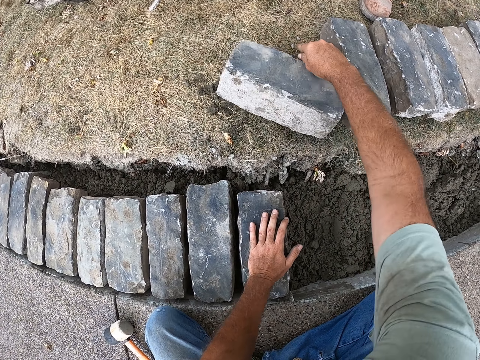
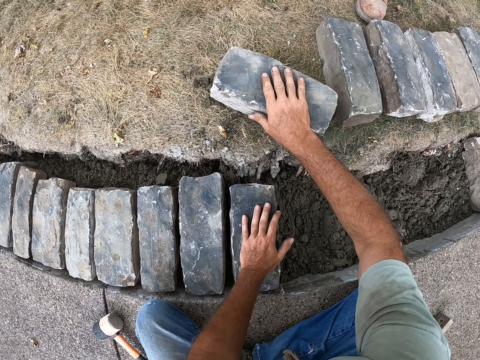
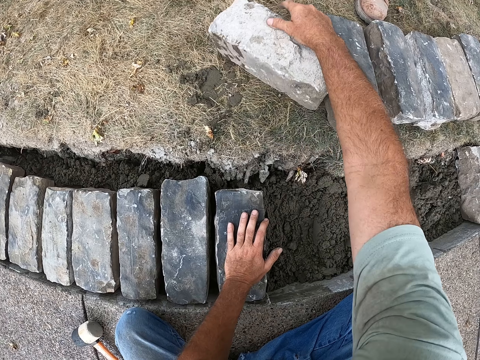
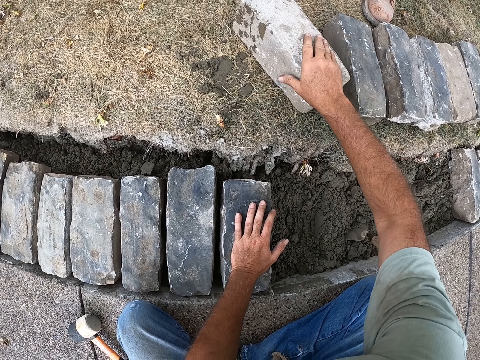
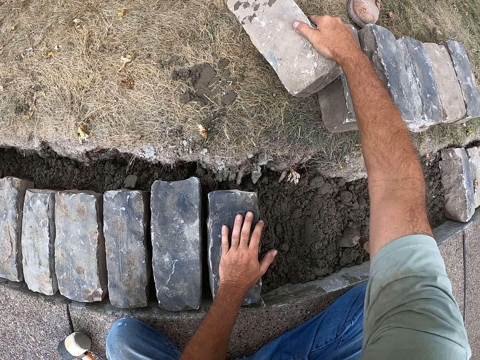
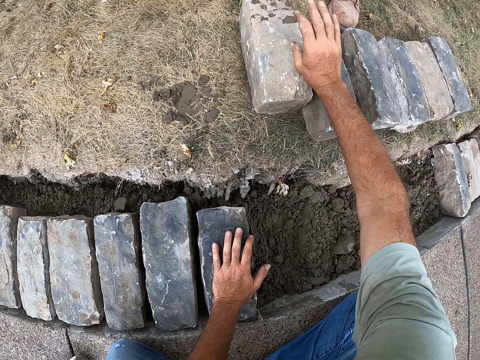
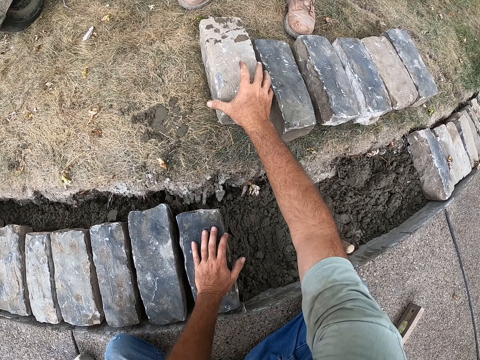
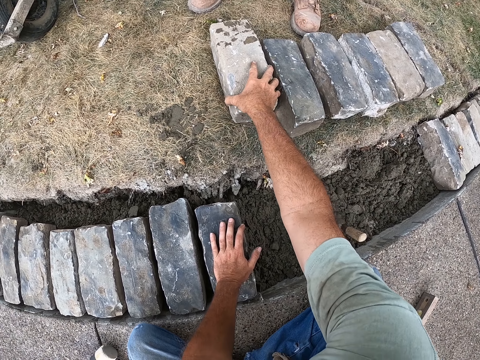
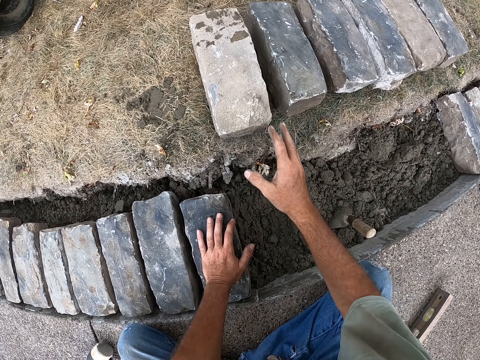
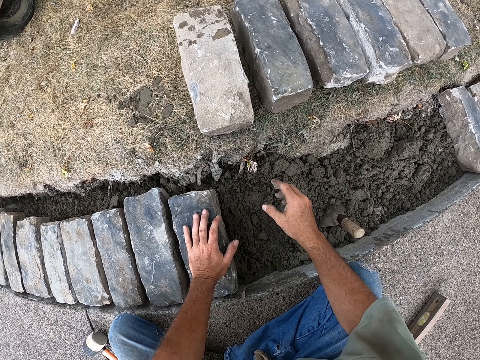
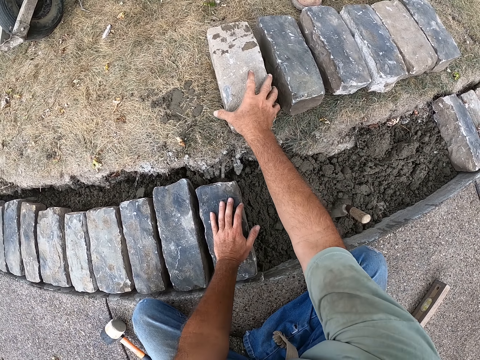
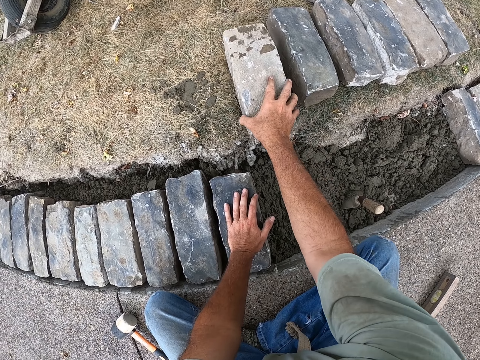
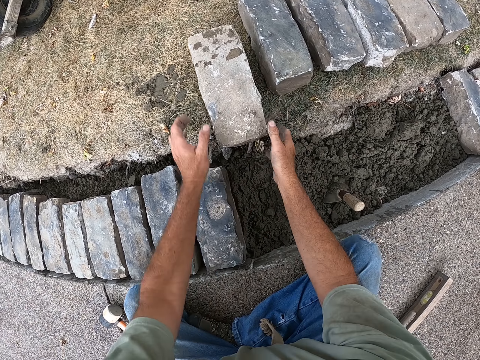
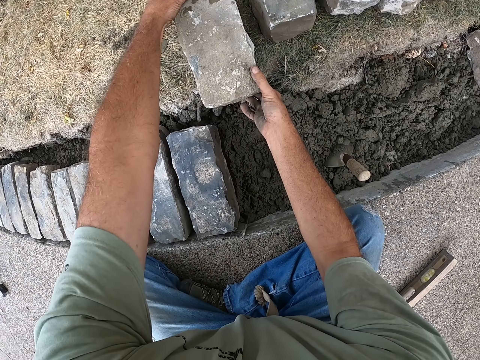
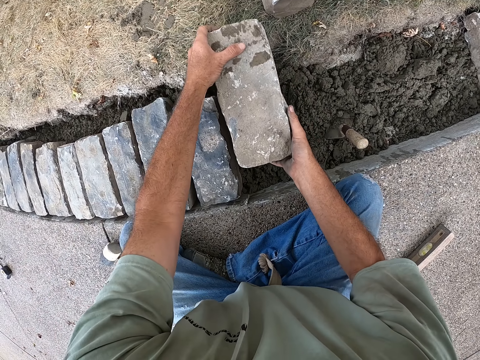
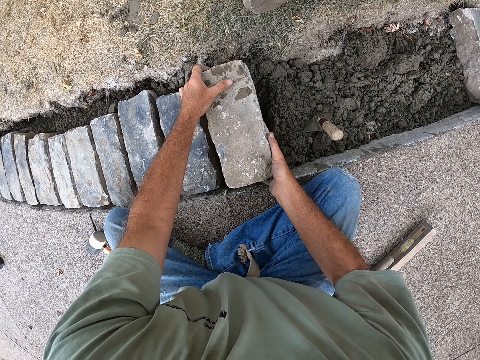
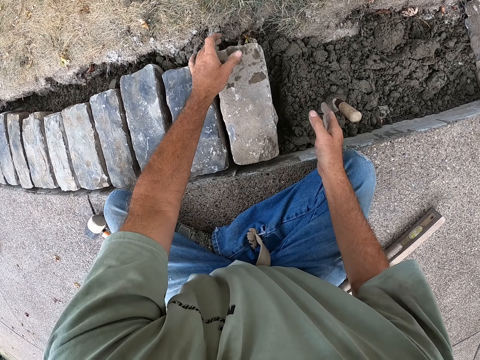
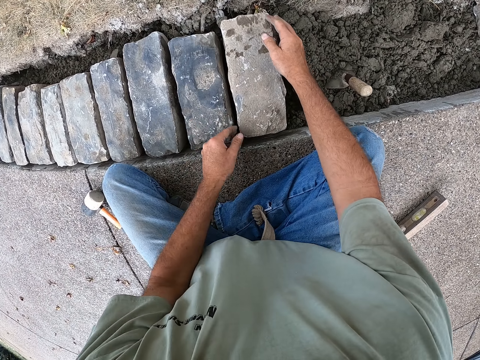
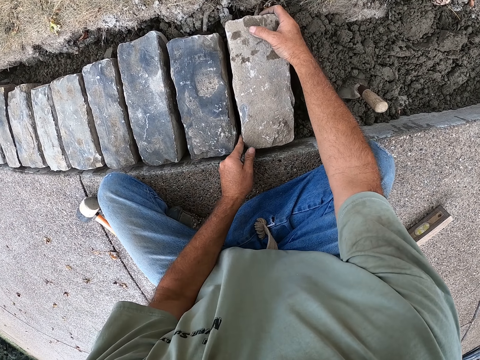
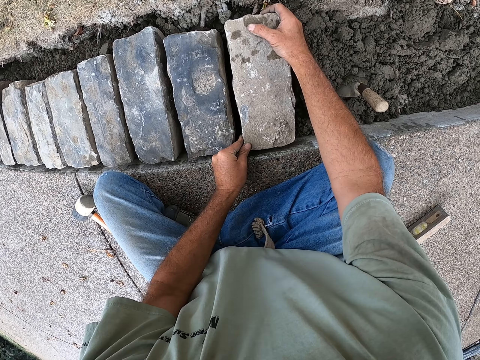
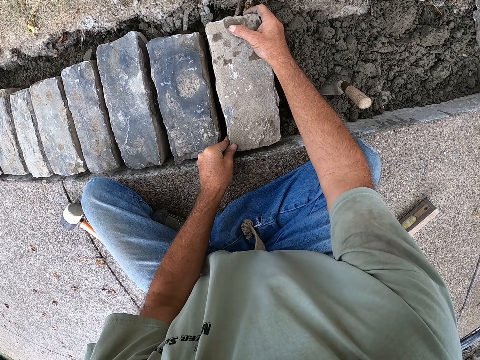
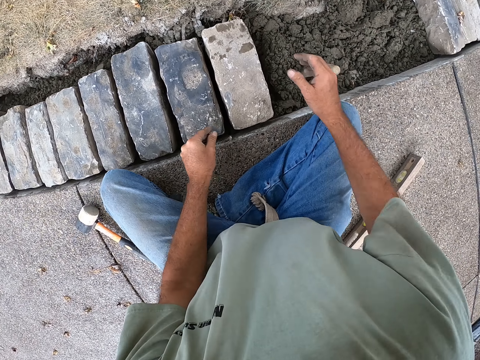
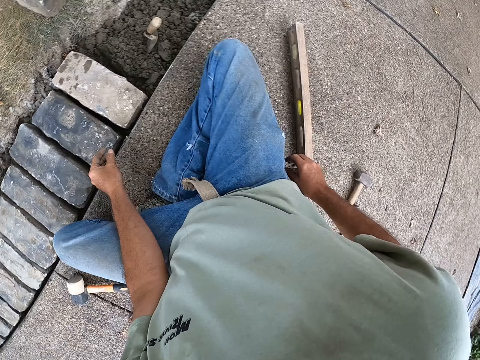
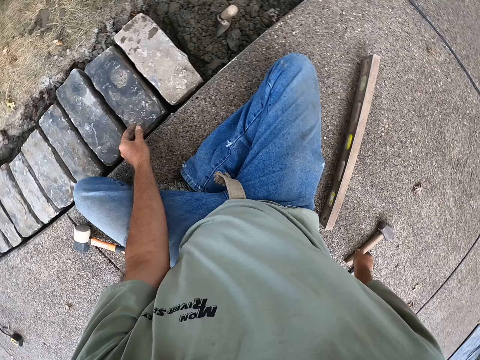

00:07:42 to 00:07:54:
The camera wearer turns the brick. They hold the brick. They carry the brick from the ground. They put the brick on the sand.

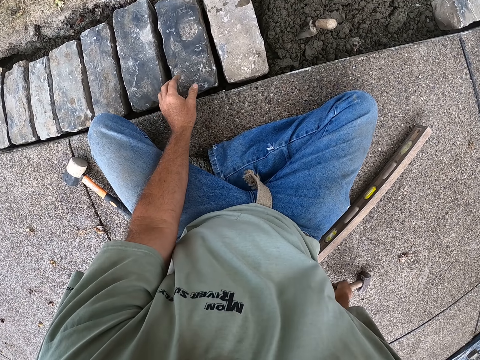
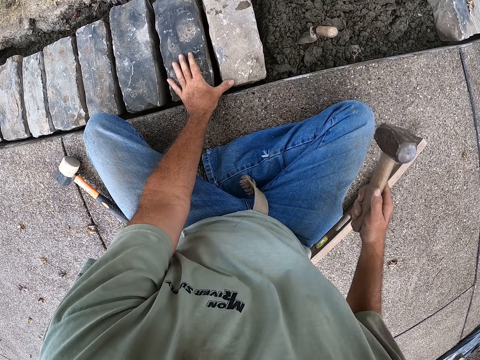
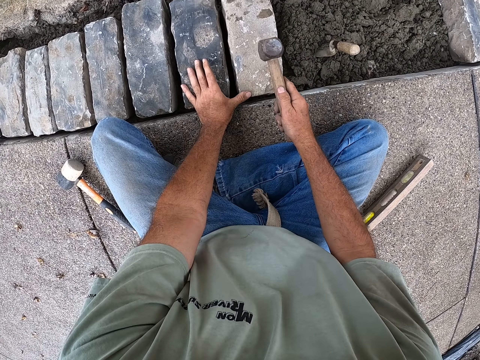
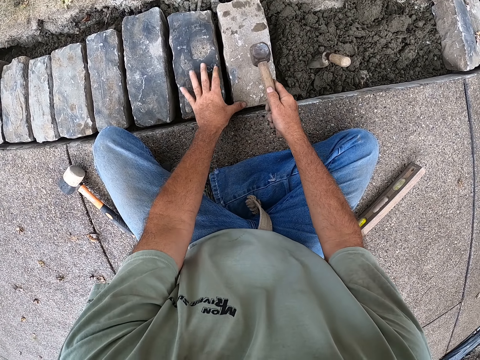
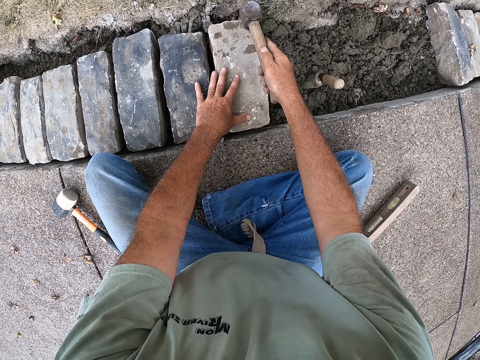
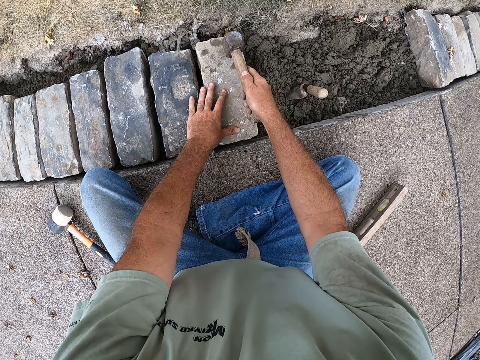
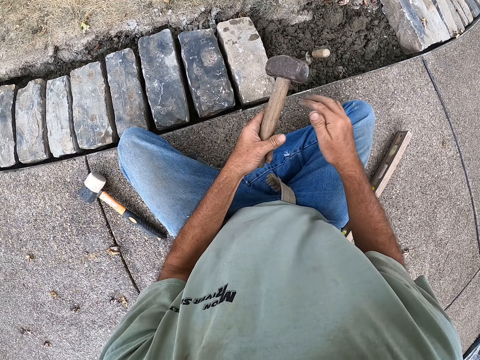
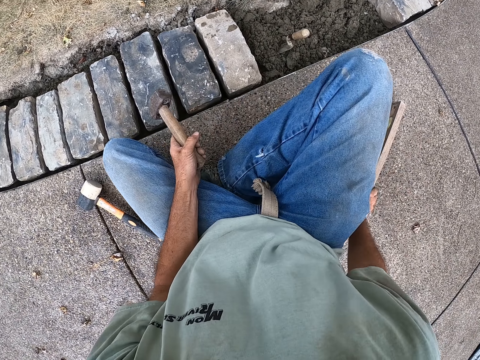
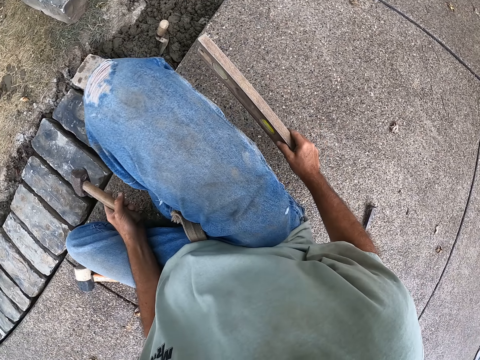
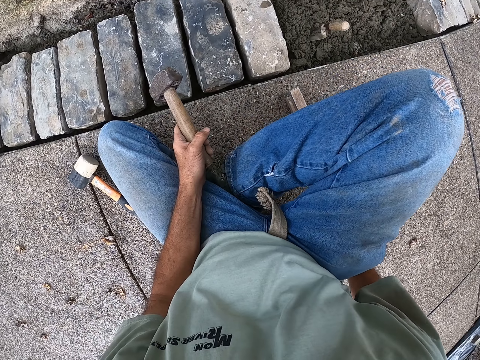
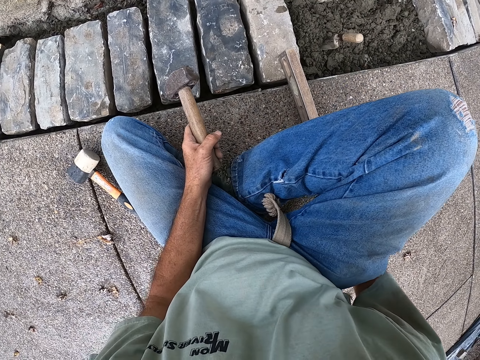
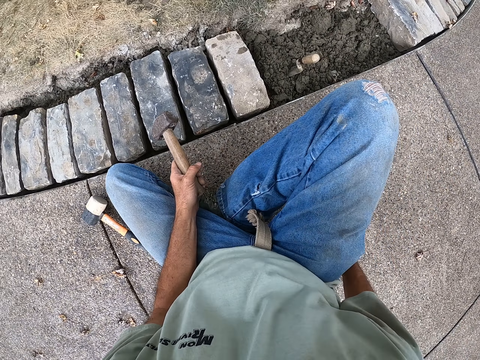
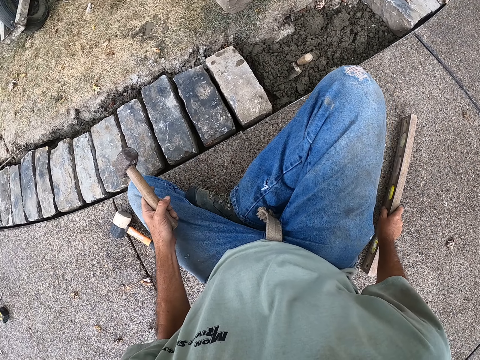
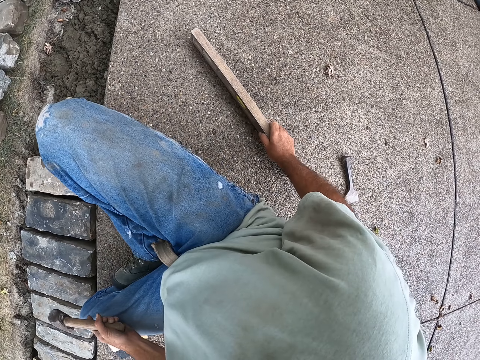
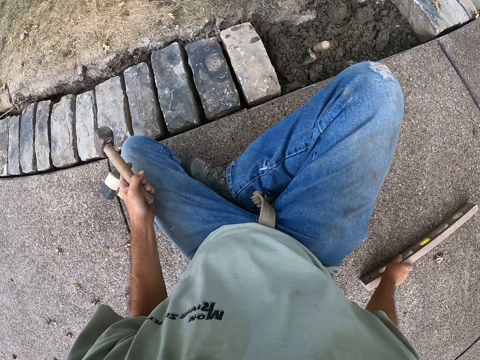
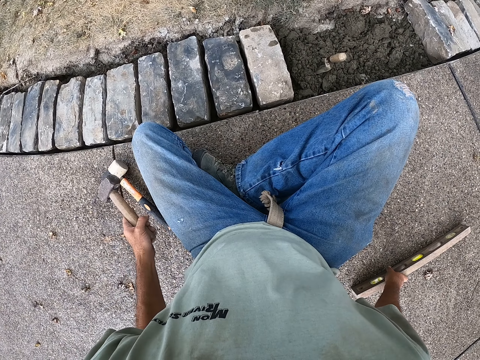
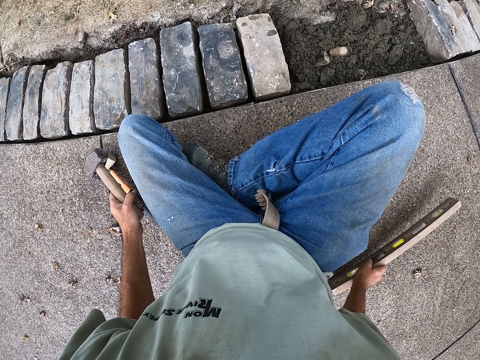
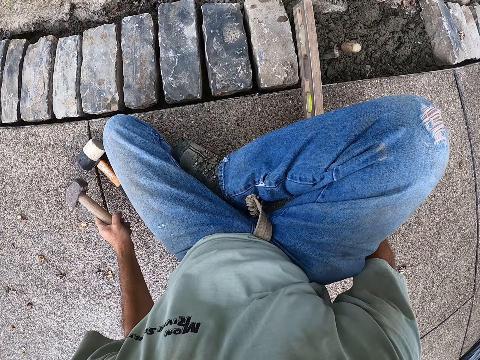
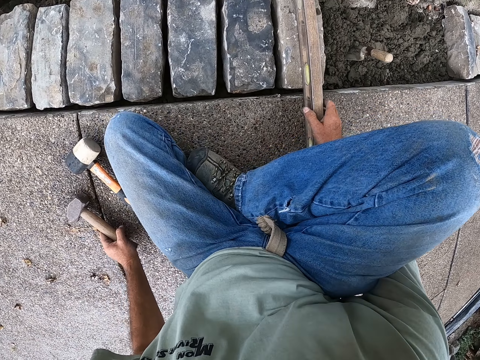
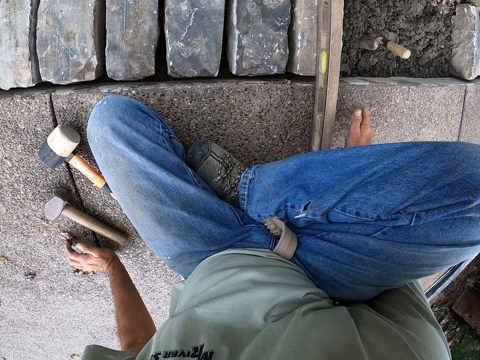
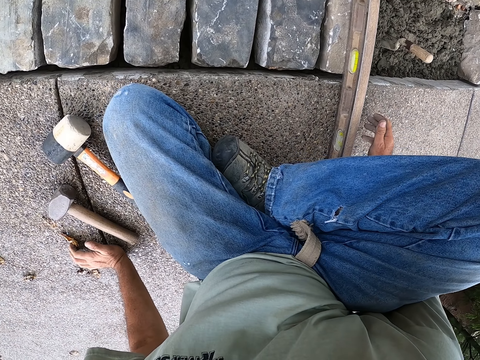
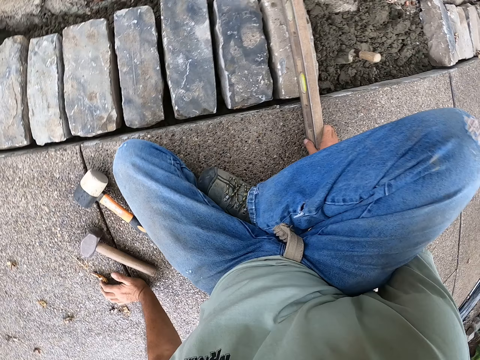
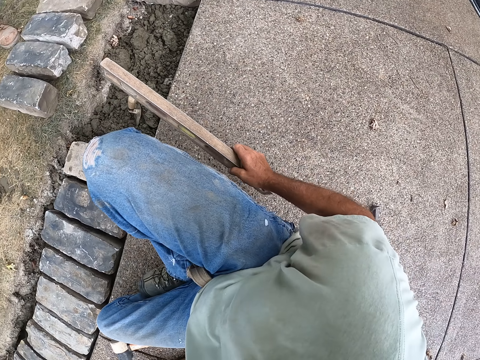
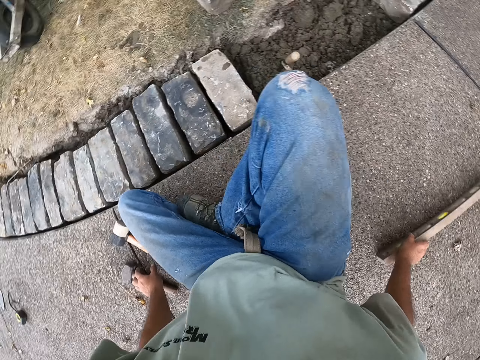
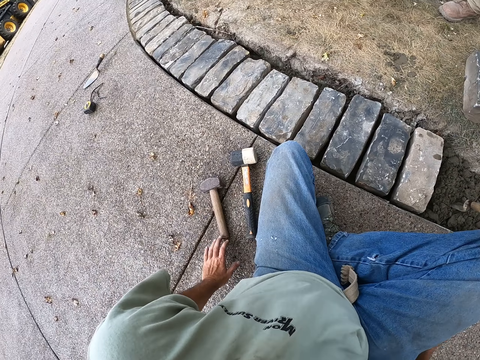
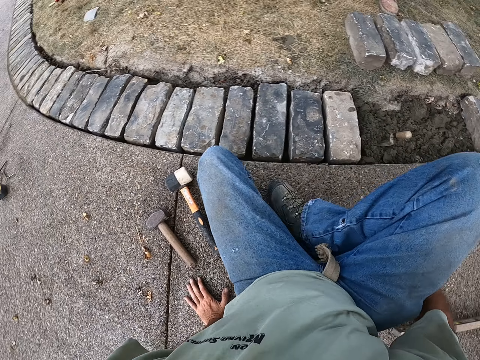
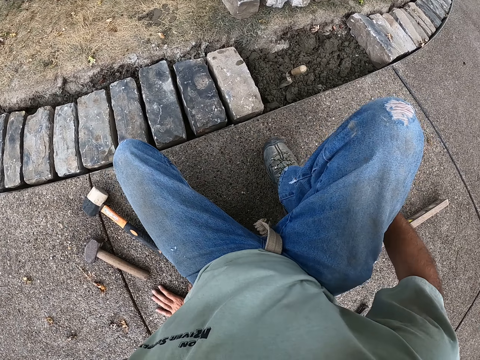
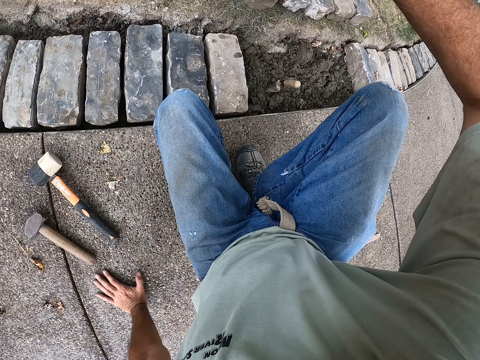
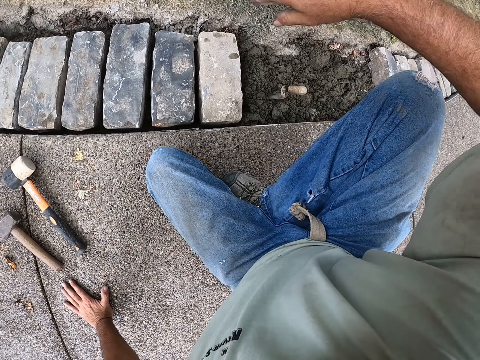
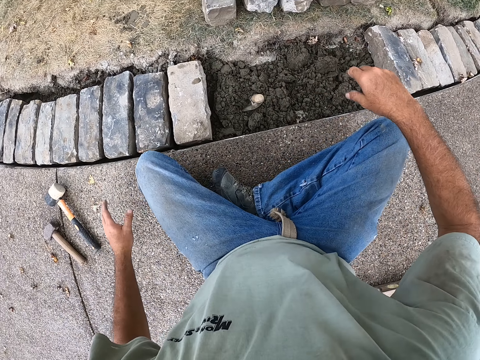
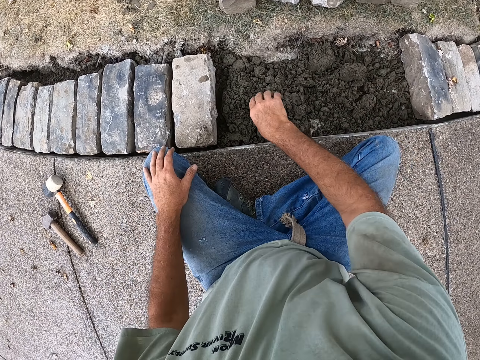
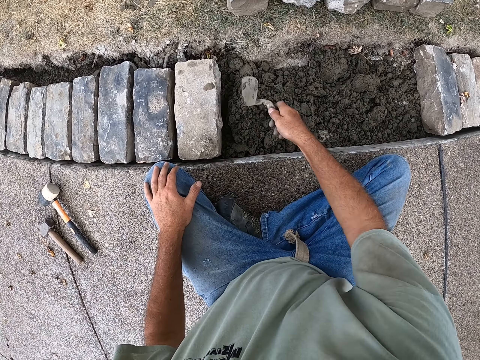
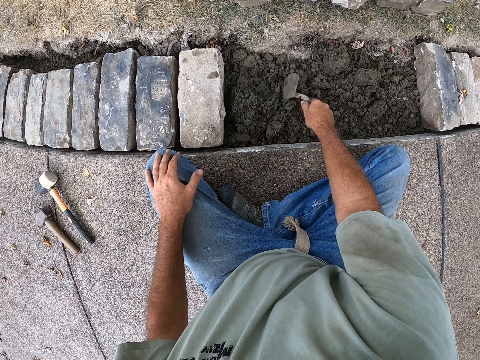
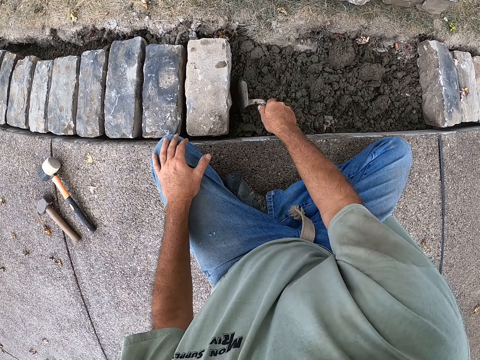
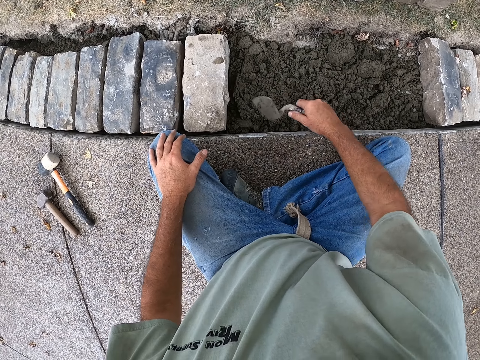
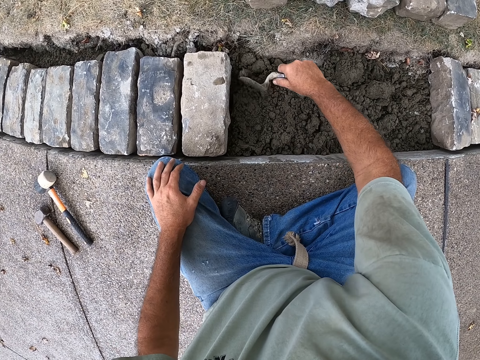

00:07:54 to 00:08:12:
The camera wearer holds the hammer. They hit the brick with a sledgehammer. They fix the brick with the hammer. They hold the hammer. They level the brick with a spirit level. They hold an object. They put the object down. They put the object on the brick. They put the object down. They look around the bricks. They move on the floor. They spread the sand with a trowel. They hold the trowel. They mix the sand.
